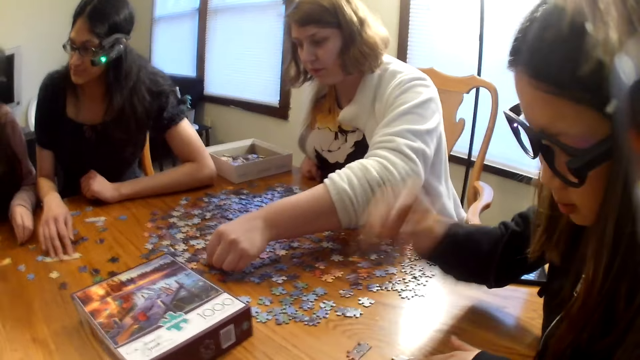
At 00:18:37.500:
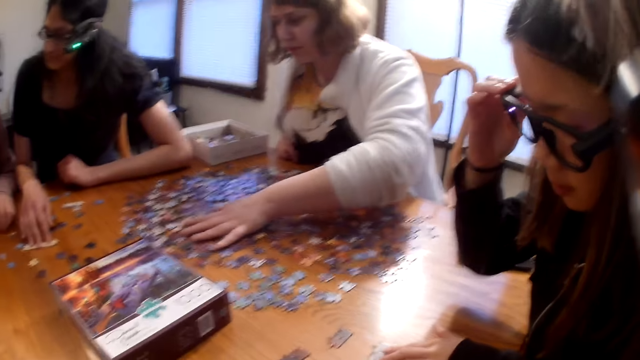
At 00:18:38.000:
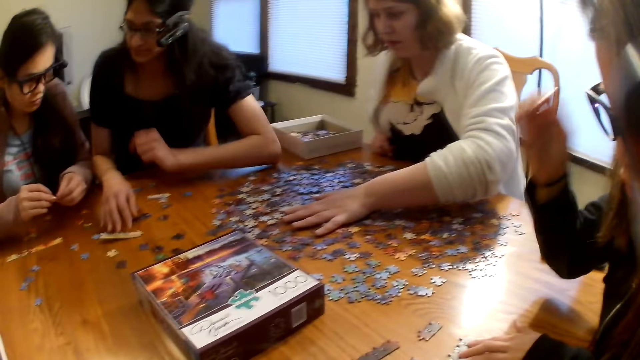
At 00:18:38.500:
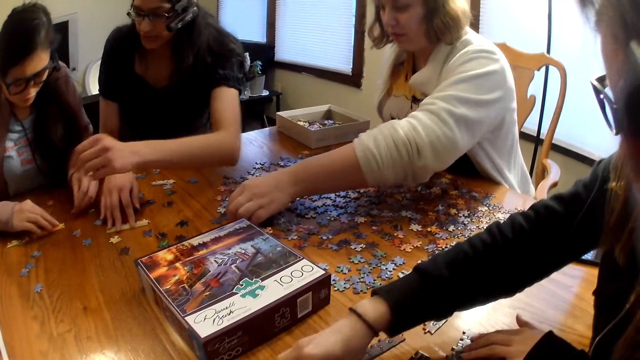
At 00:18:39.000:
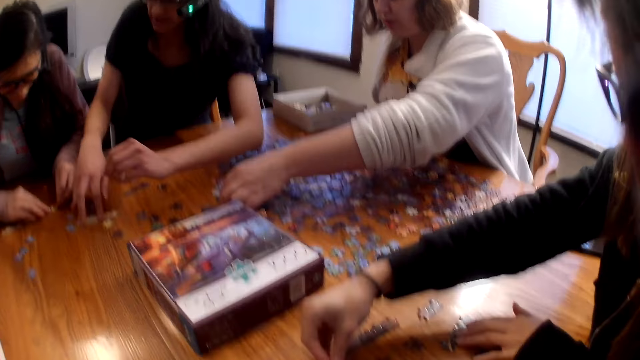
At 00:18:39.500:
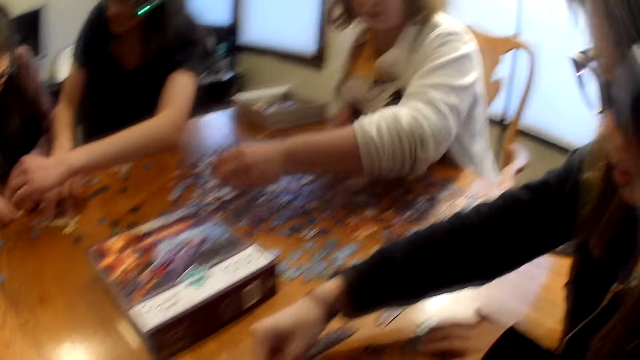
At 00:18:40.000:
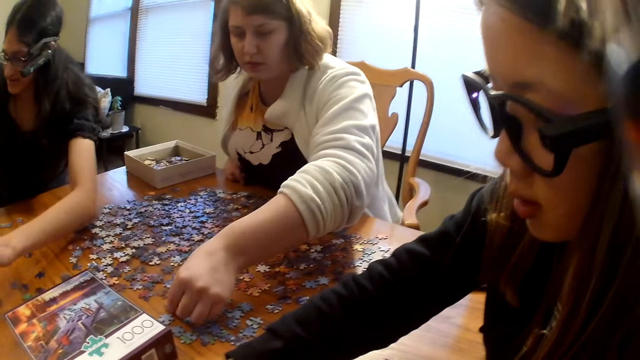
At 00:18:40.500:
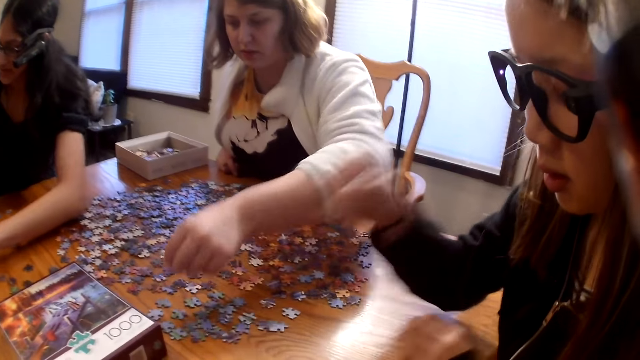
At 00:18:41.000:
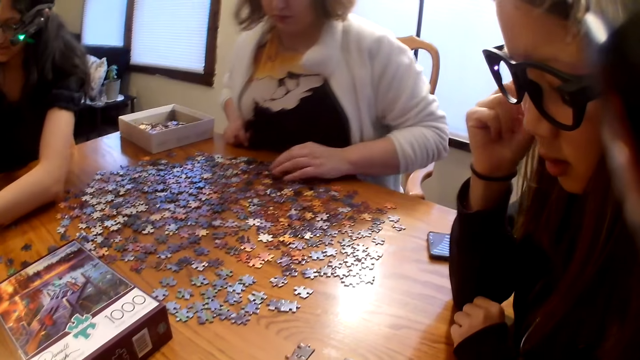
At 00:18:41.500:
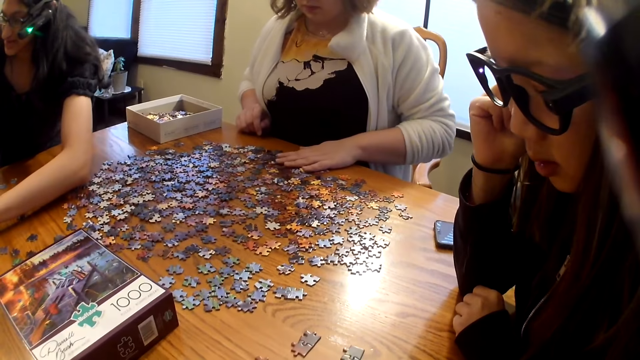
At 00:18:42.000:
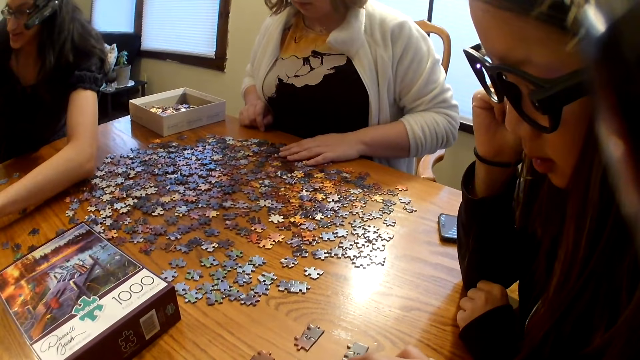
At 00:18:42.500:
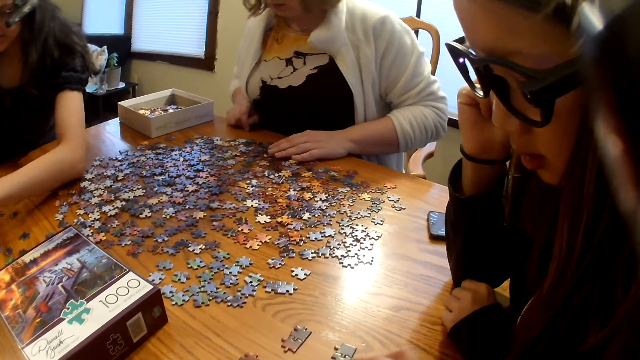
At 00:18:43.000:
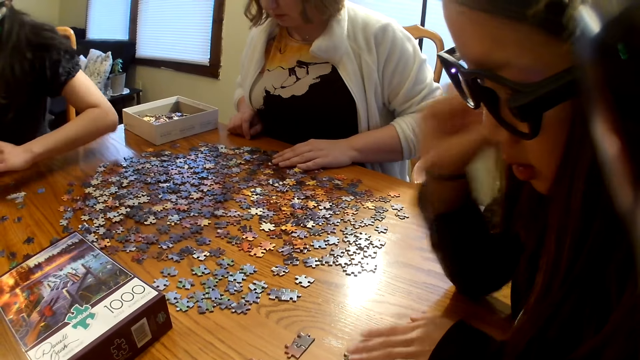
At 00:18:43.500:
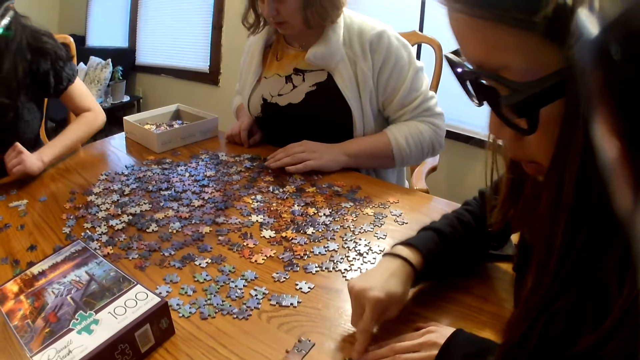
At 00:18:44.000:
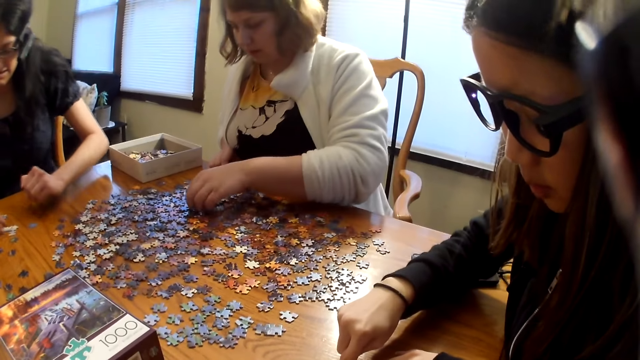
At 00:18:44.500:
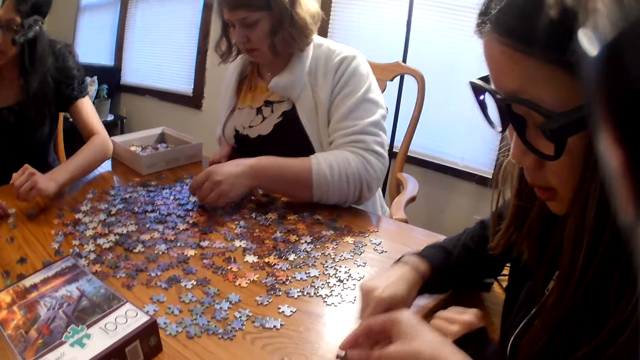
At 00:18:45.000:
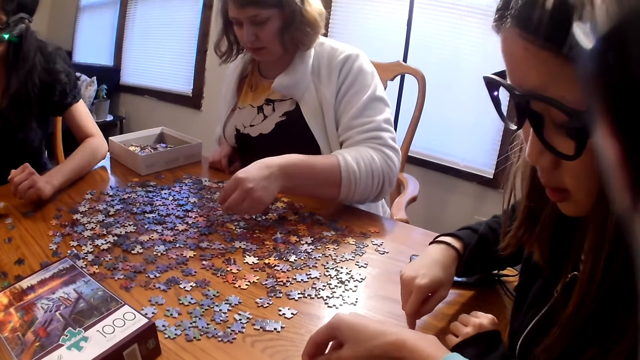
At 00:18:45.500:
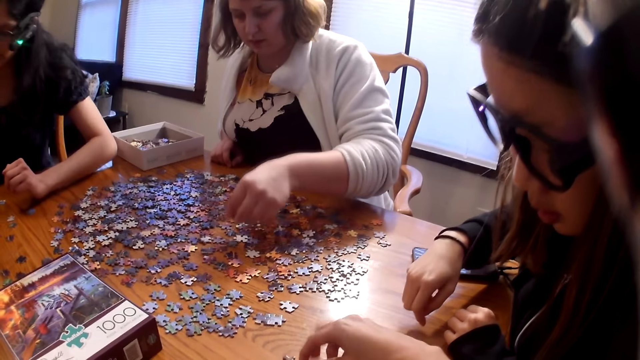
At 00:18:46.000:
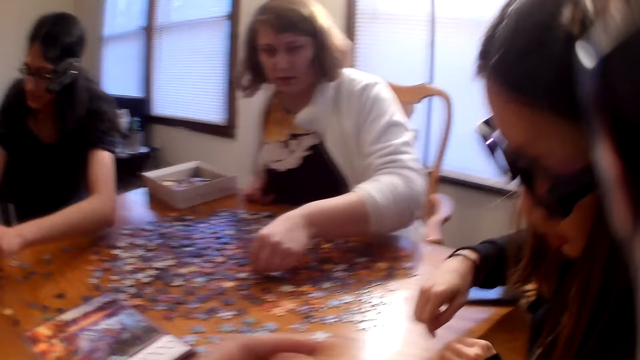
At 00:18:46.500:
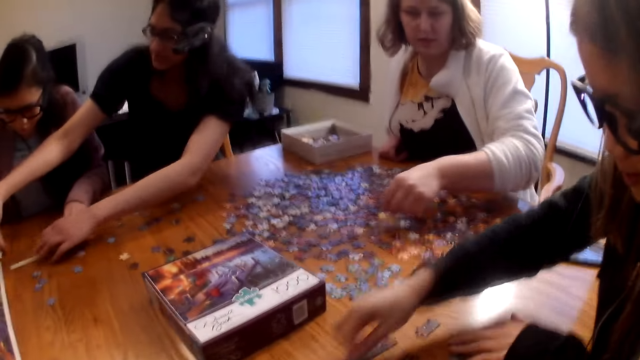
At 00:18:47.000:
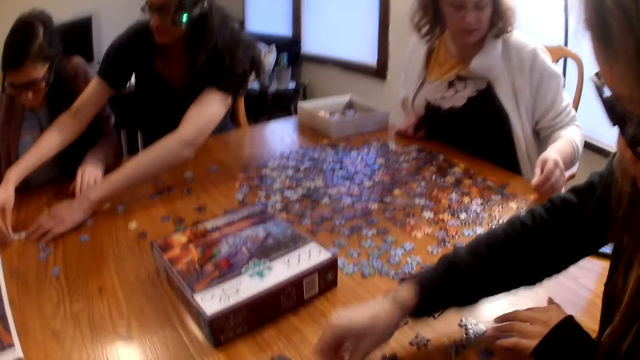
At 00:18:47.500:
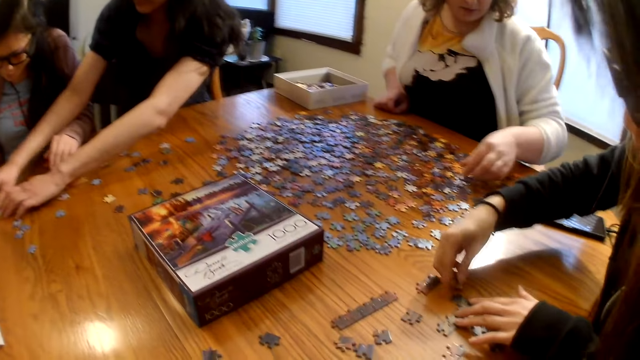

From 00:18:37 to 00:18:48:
The camera wearer speaks. A woman moves the piece on the table. Another woman looks at the piece on the table. The other woman speaks.

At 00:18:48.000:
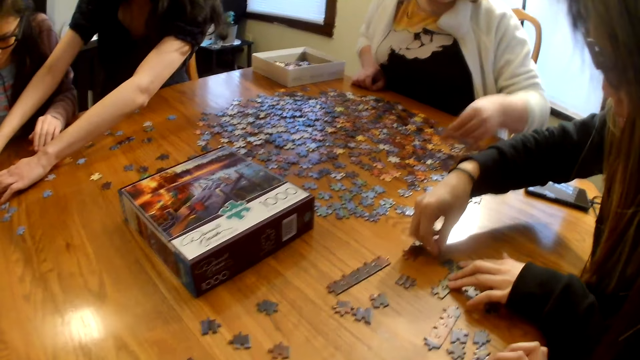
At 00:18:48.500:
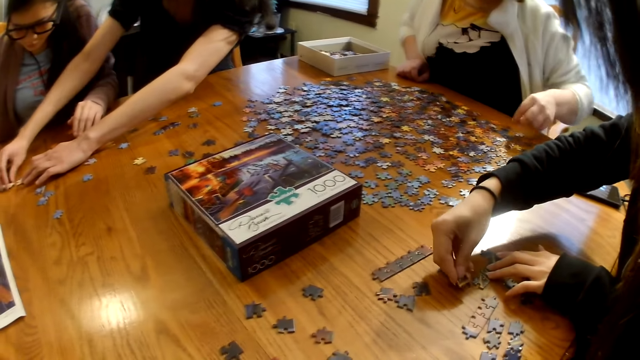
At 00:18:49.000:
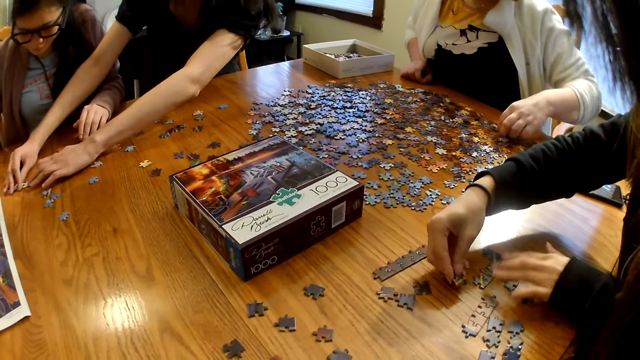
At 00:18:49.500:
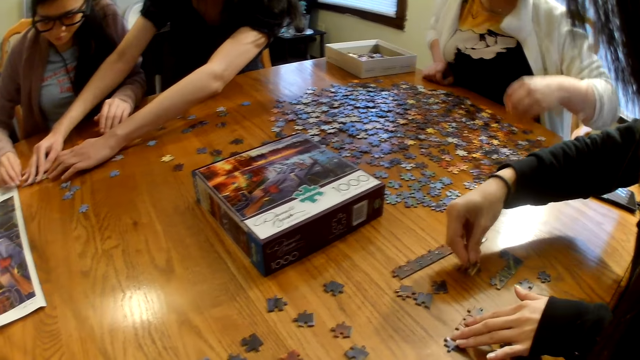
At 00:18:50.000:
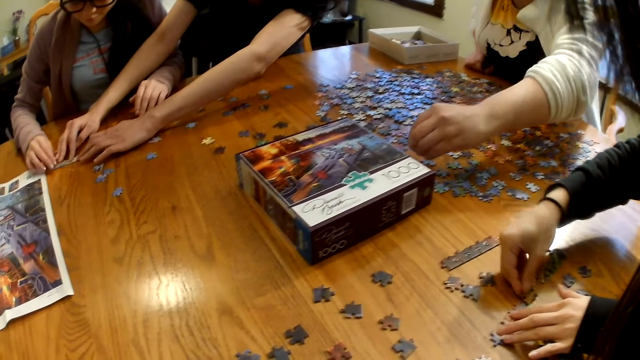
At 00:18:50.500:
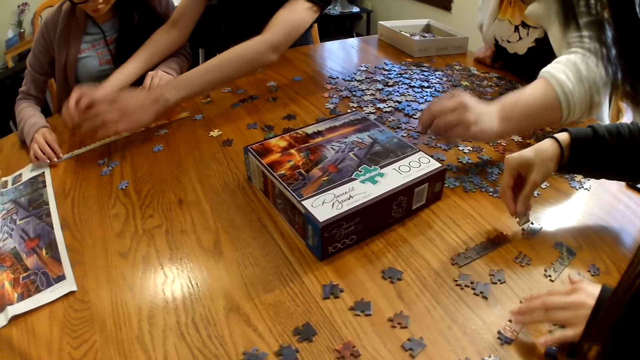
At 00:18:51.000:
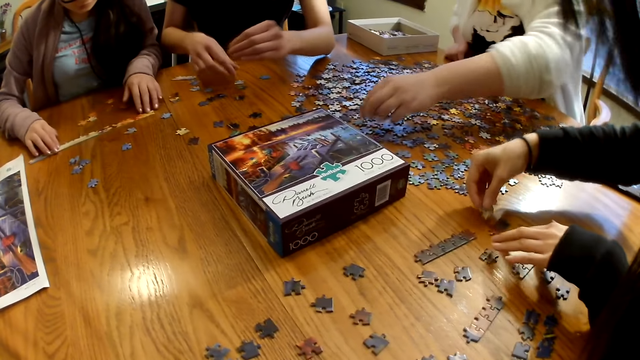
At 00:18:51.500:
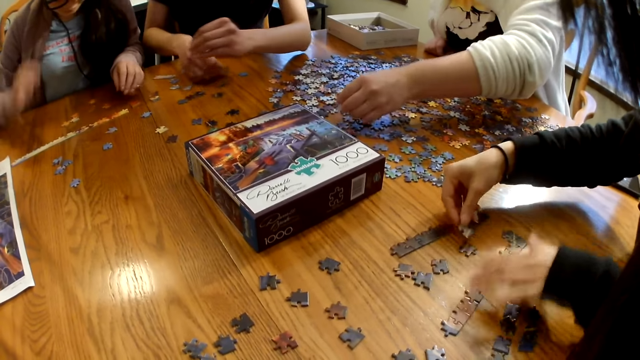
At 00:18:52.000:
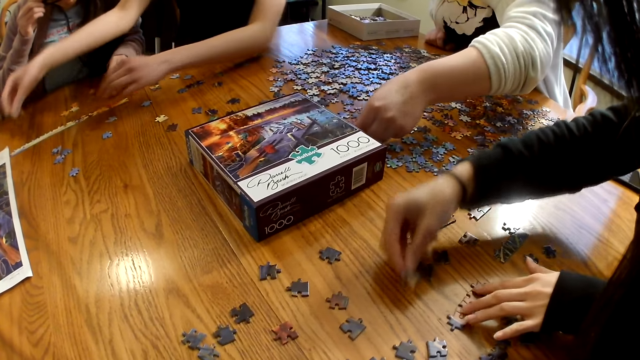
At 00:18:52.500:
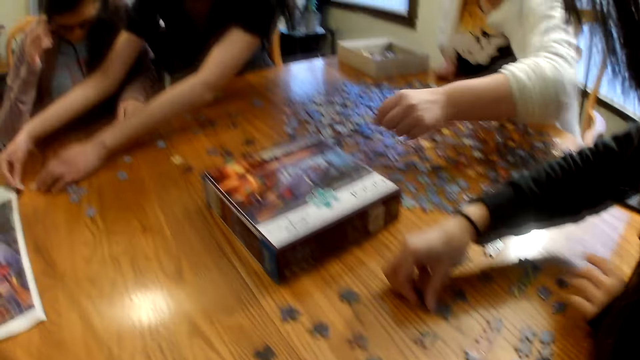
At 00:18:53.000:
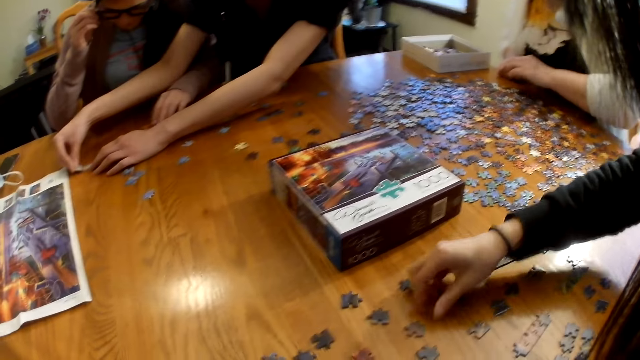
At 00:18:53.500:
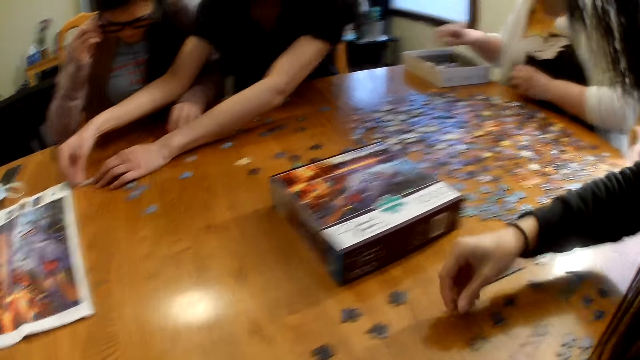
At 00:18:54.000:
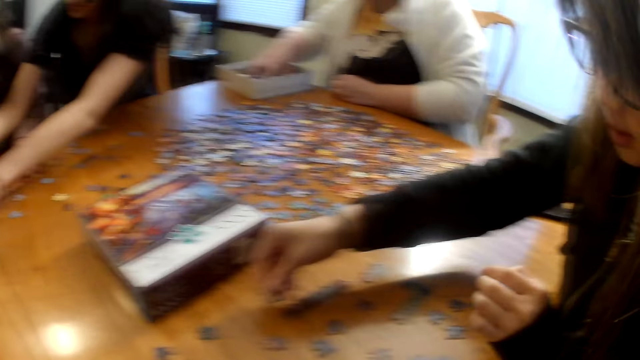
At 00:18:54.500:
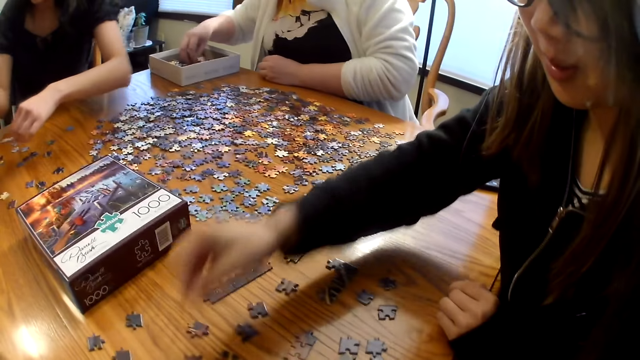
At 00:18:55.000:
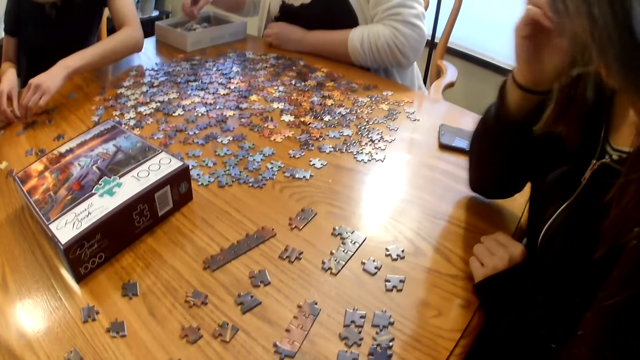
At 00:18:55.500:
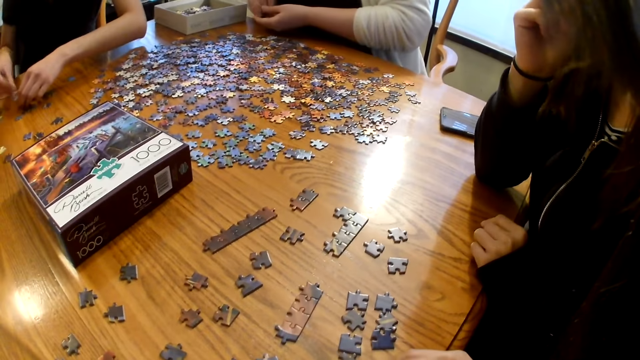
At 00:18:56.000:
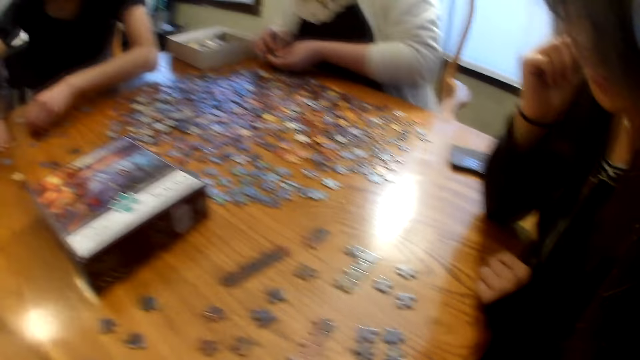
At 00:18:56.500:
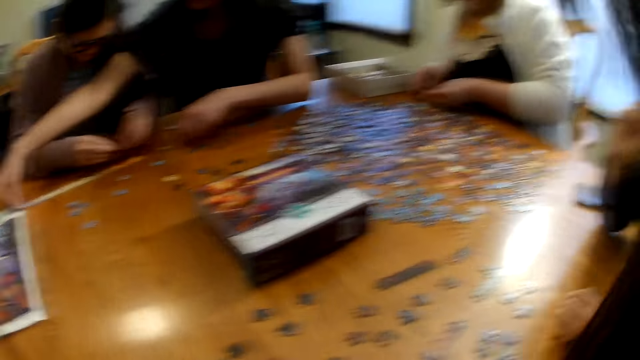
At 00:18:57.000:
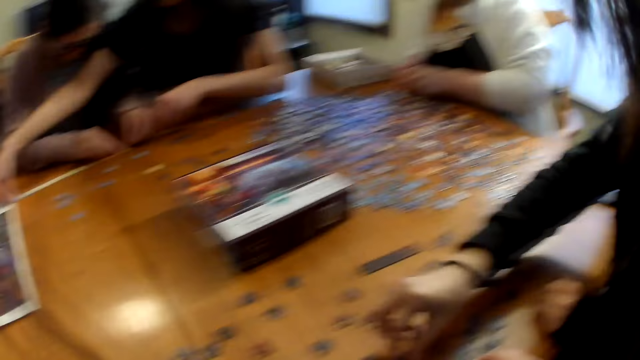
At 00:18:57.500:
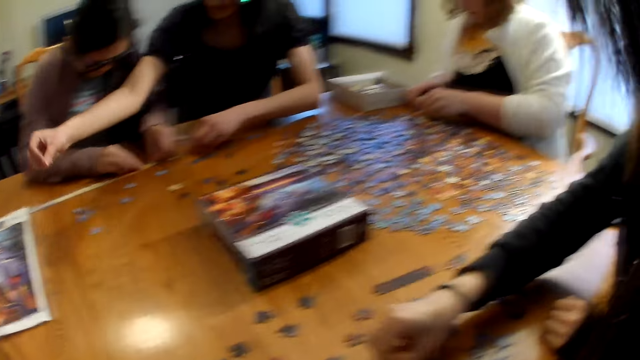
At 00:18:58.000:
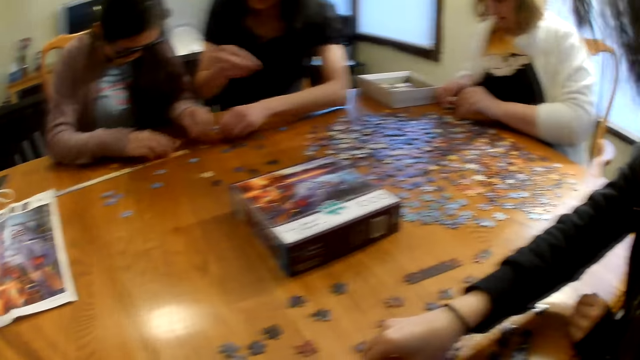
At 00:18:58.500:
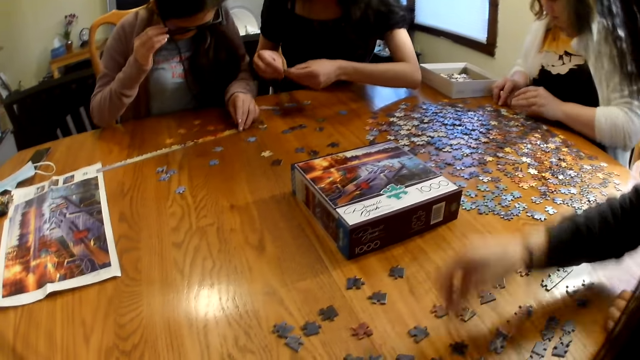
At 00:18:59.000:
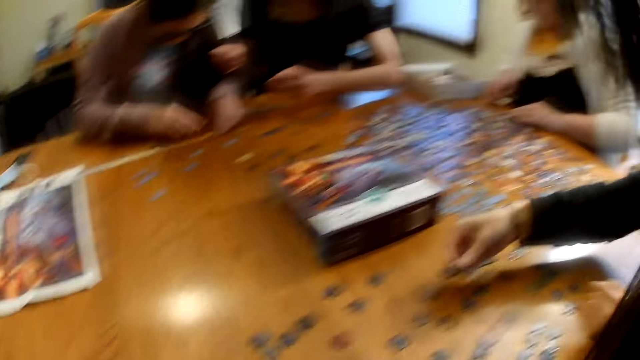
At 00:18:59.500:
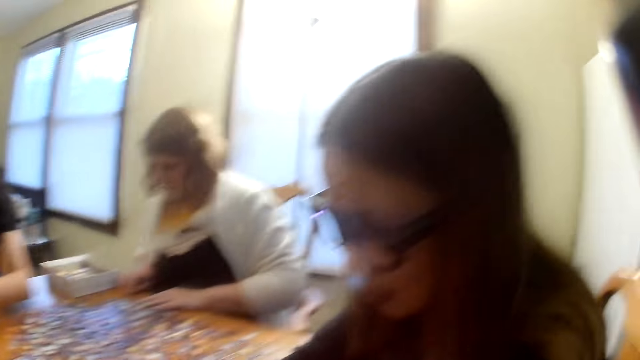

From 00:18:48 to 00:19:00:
A woman joins the piece on the table and places the piece on the table. The camera wearer speaks.
